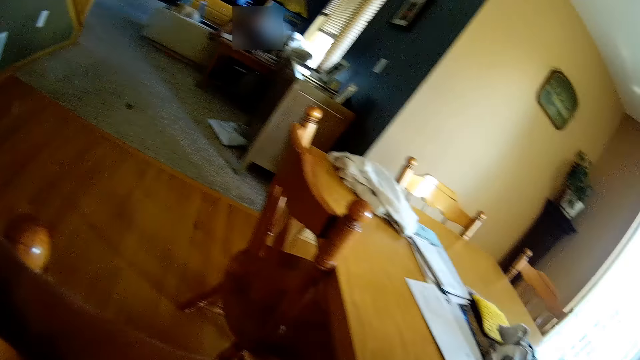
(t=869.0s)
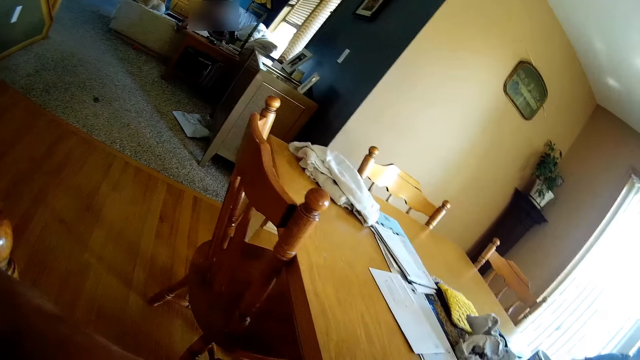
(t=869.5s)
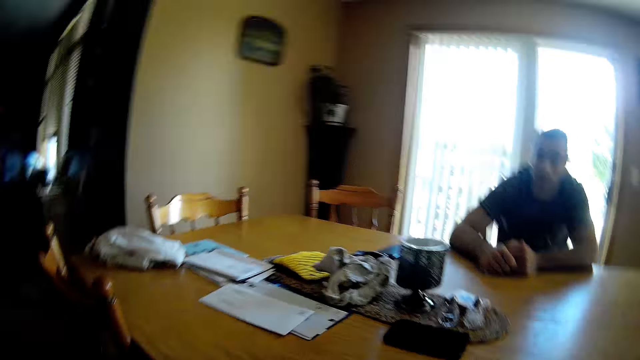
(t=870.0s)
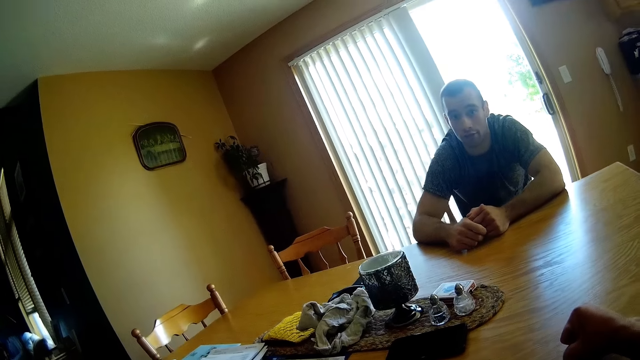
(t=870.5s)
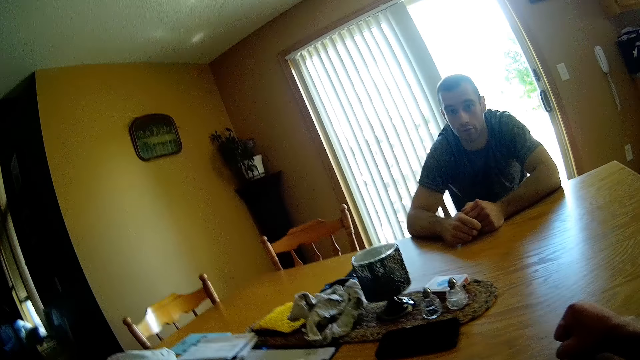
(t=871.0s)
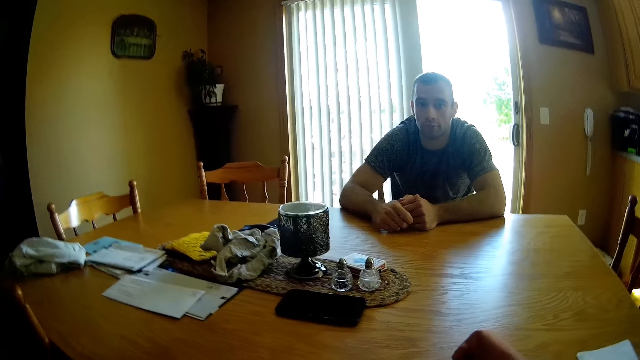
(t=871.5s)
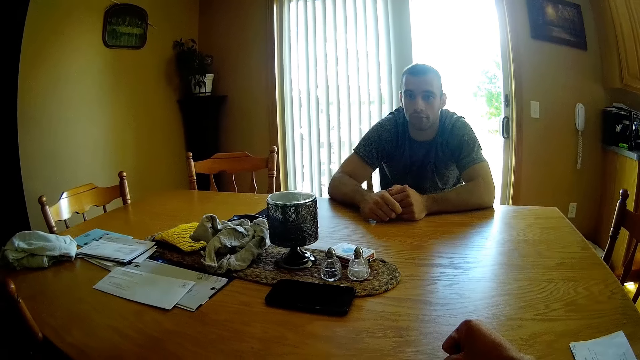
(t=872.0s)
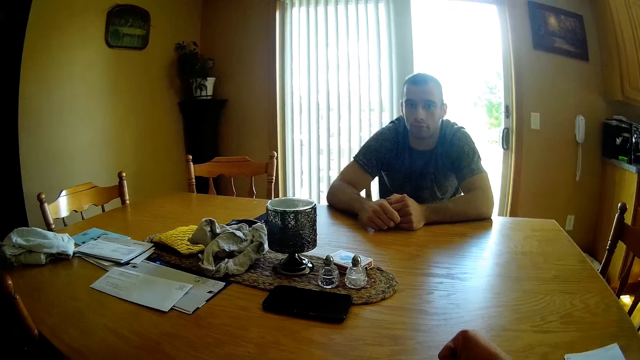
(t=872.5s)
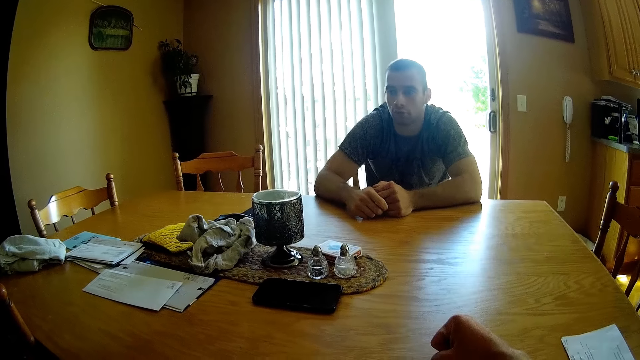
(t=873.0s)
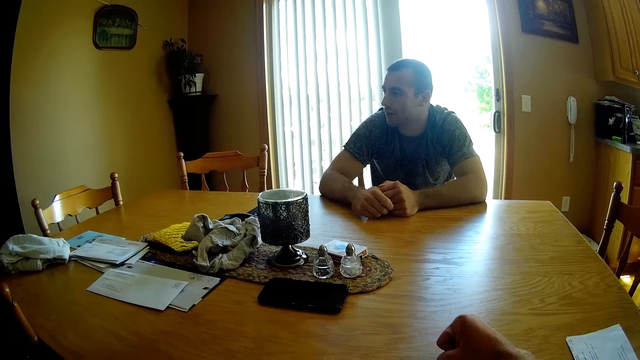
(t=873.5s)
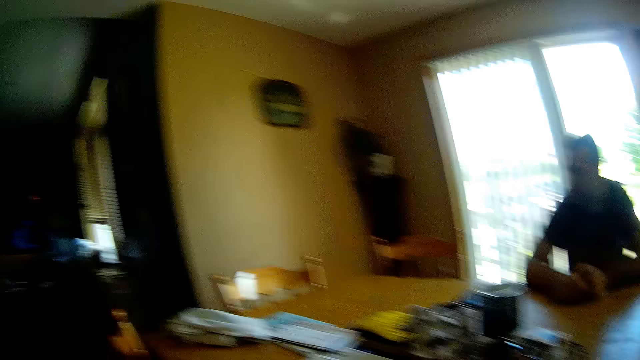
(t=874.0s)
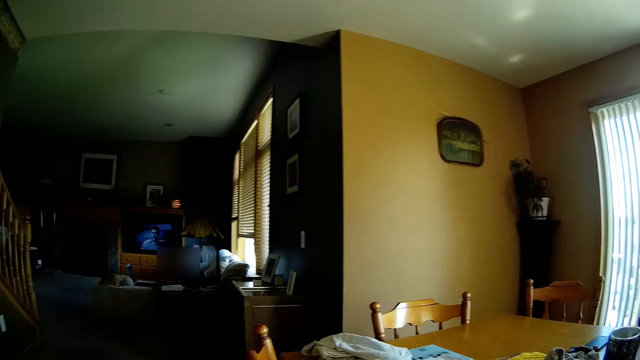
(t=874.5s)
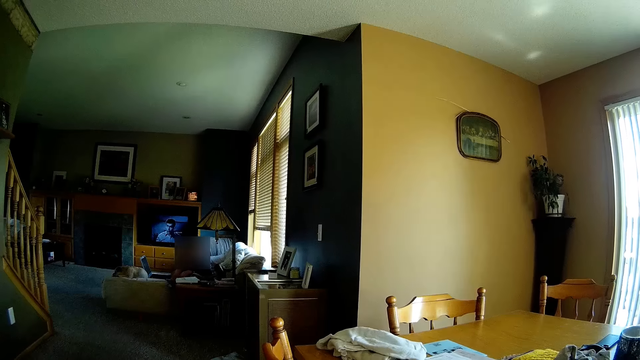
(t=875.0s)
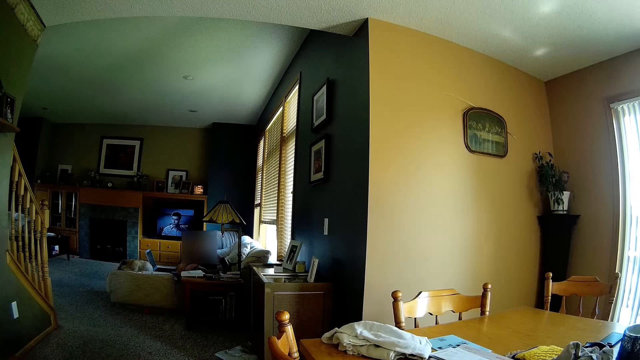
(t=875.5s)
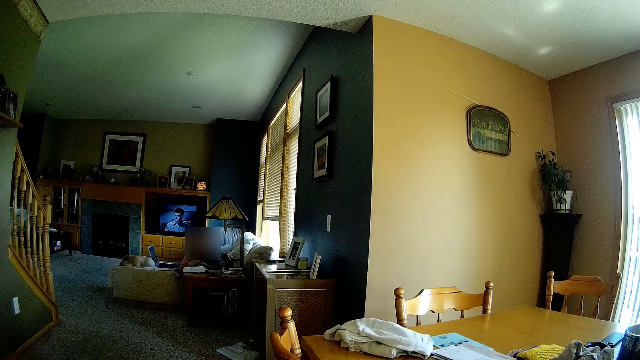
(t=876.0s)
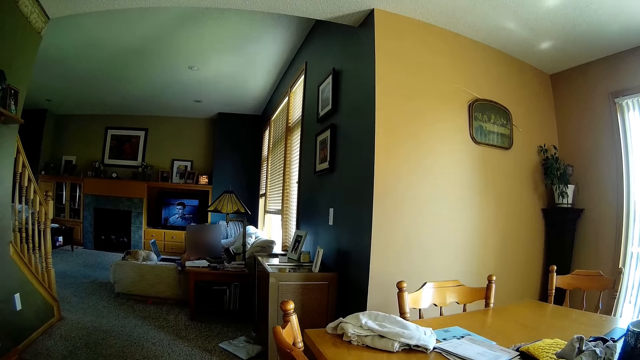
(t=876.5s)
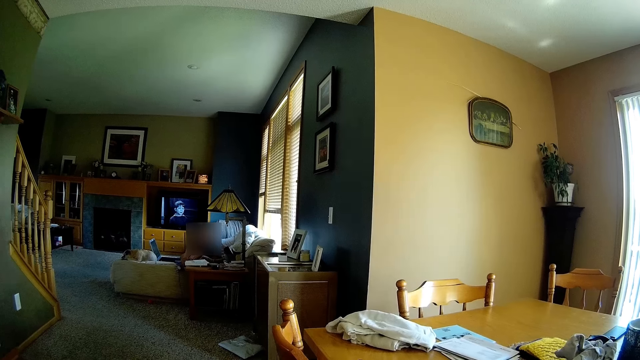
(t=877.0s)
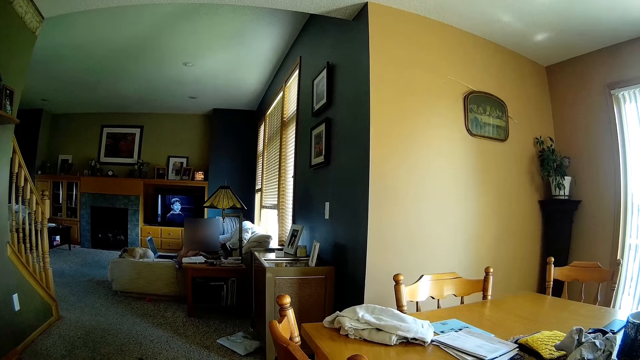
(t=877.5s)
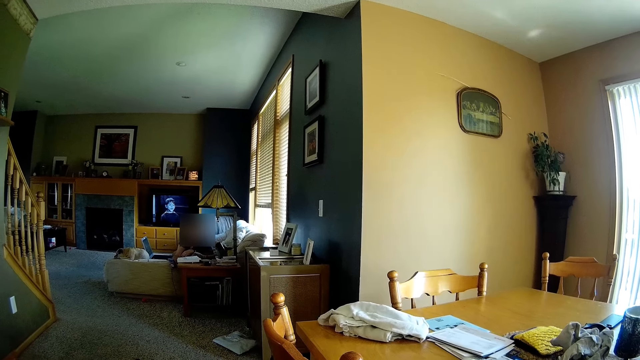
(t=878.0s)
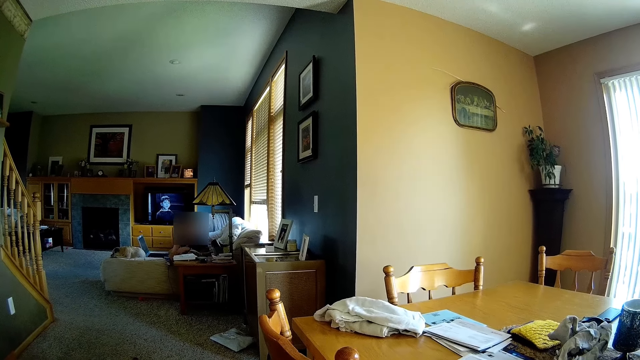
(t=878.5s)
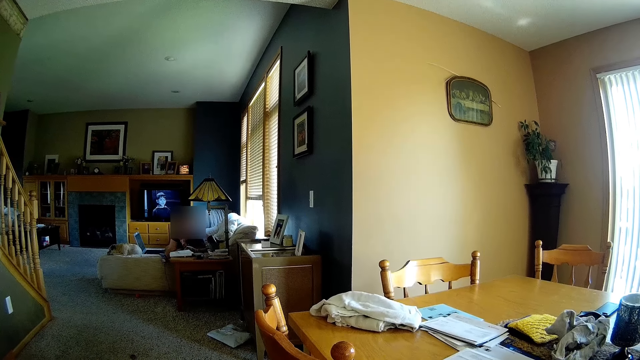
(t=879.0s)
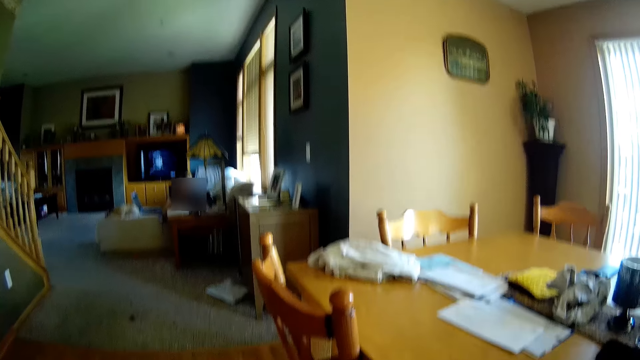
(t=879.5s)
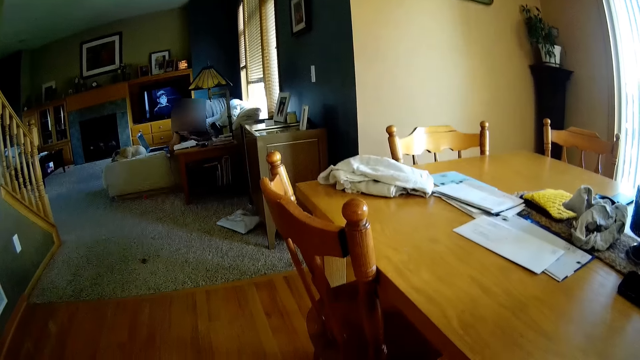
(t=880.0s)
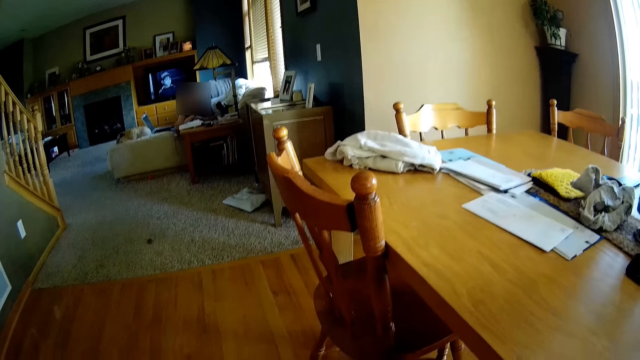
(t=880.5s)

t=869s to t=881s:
The camera wearer looks around the house. A person converses with the camera wearer. The camera wearer looks at the television. They look around.

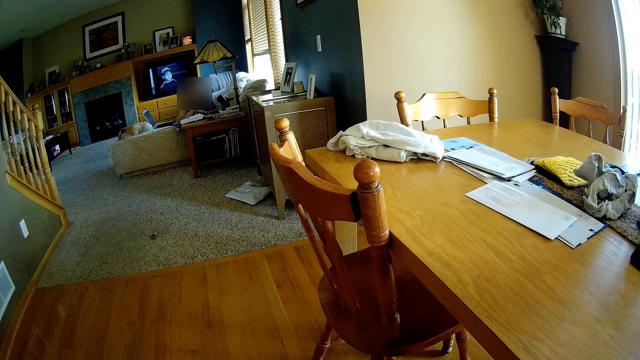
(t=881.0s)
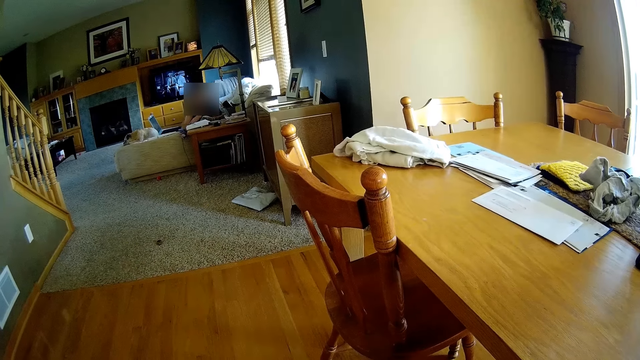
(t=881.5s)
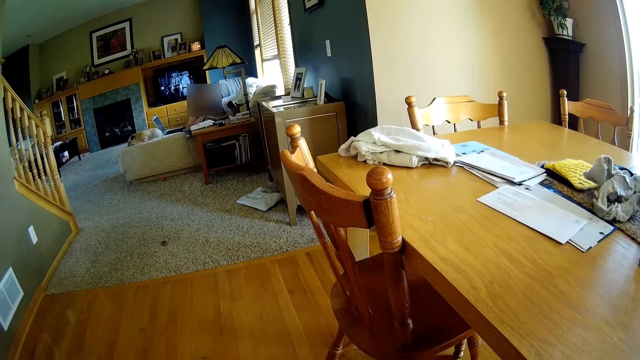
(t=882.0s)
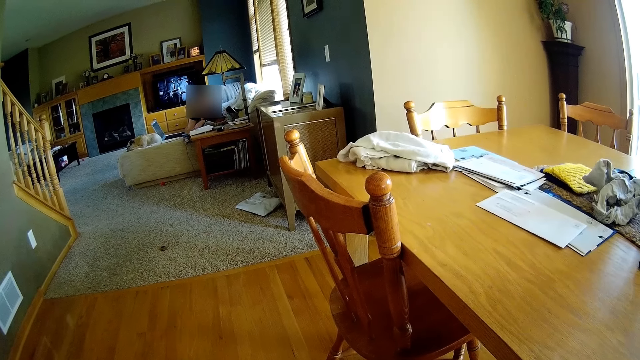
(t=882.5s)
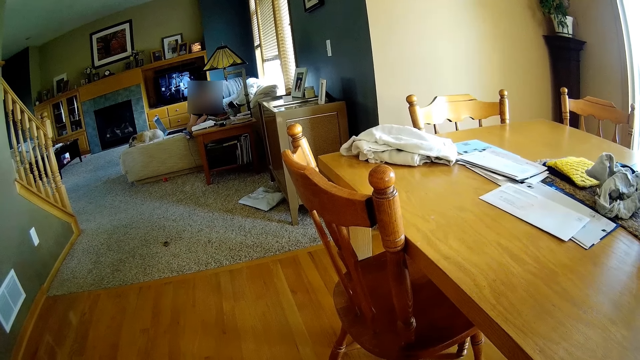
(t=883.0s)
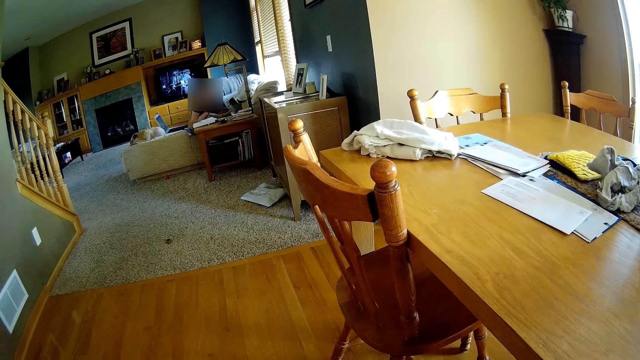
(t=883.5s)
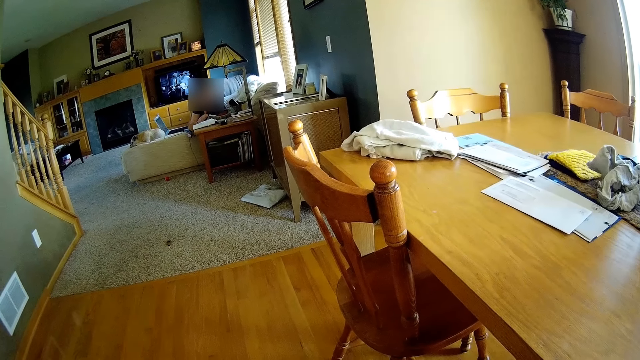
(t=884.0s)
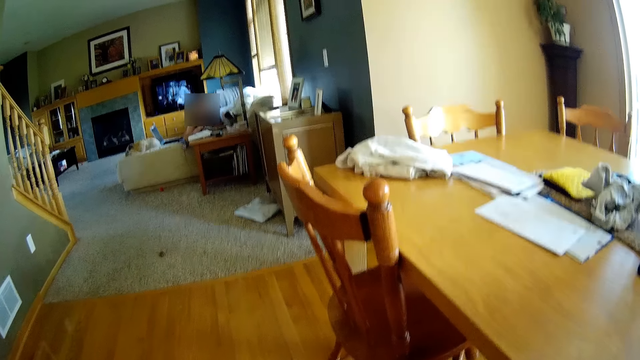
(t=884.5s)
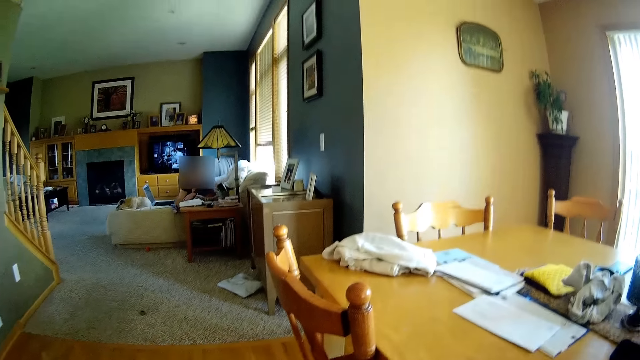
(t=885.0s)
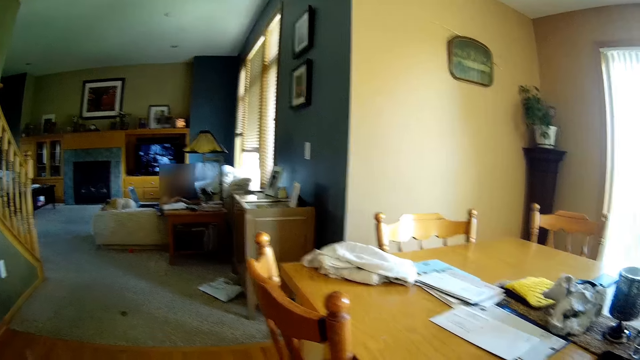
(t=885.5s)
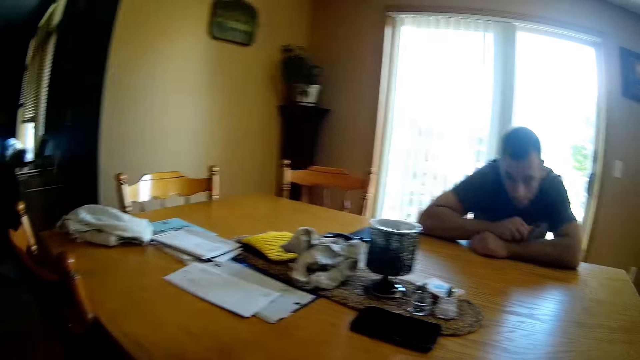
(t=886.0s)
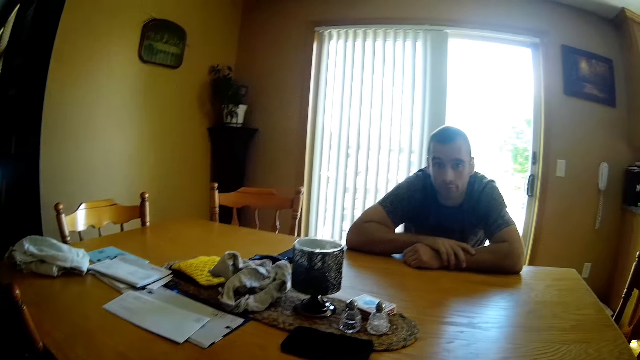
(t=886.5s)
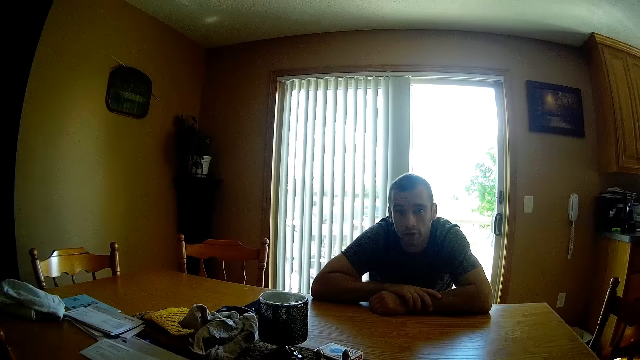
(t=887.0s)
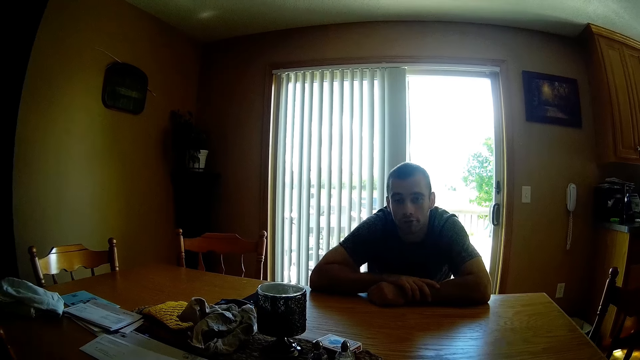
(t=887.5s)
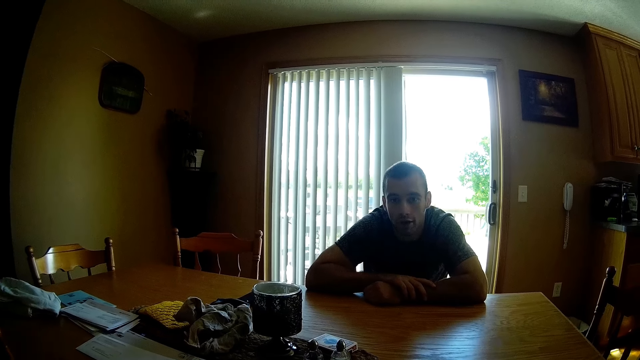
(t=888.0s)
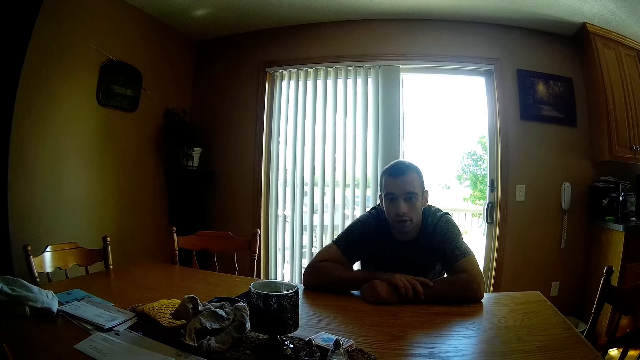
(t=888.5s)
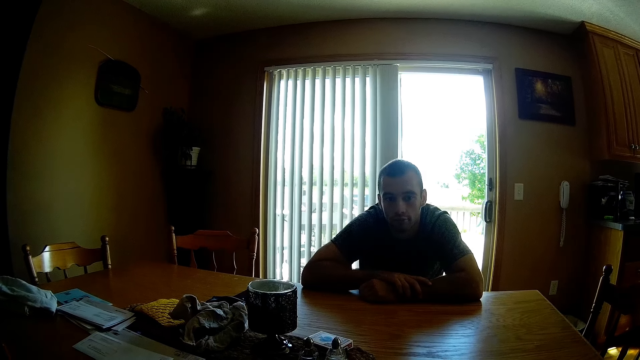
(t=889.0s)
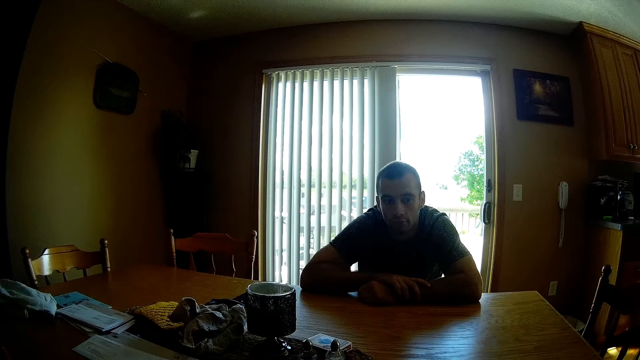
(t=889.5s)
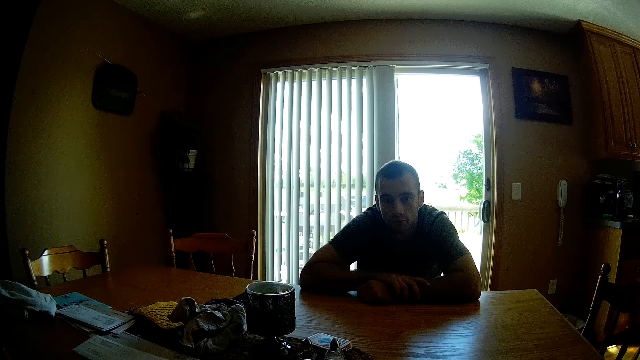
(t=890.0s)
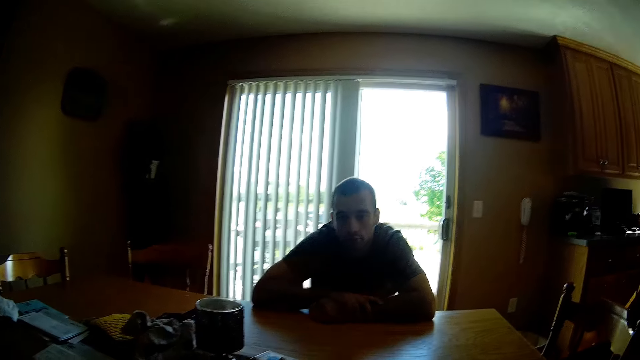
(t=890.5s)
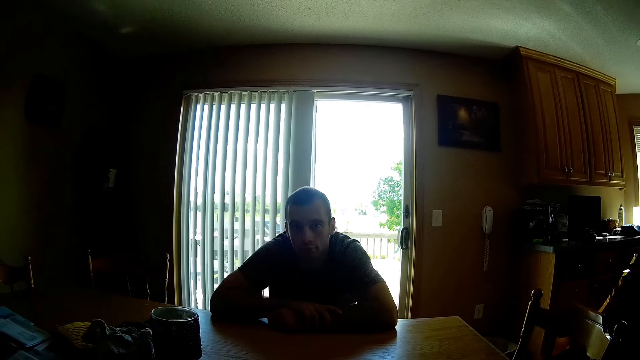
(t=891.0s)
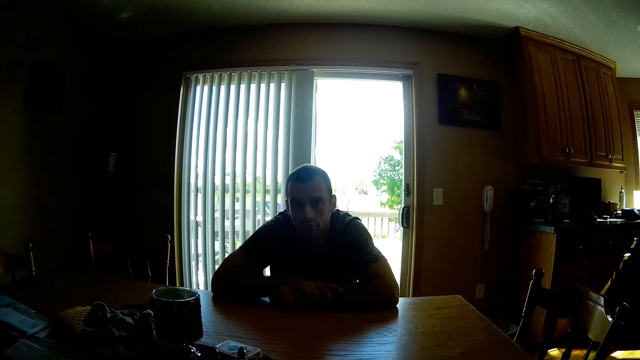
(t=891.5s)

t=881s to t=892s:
A person converses with the camera wearer.
